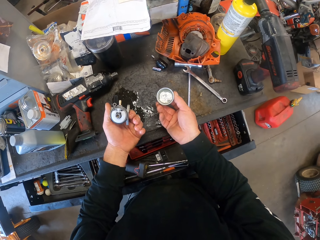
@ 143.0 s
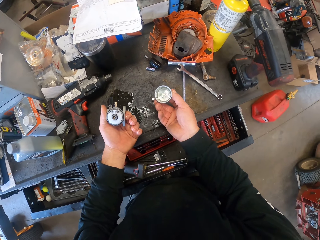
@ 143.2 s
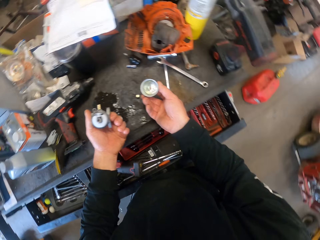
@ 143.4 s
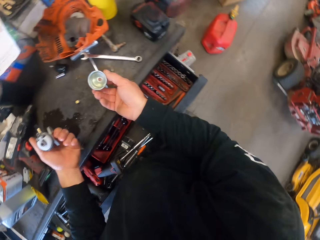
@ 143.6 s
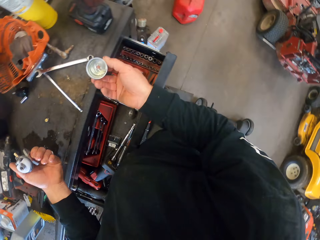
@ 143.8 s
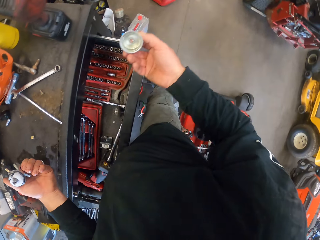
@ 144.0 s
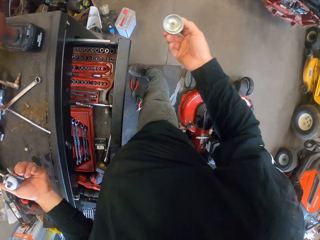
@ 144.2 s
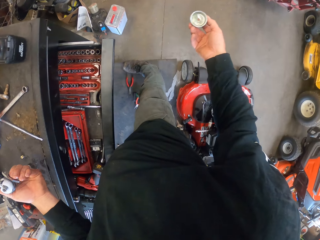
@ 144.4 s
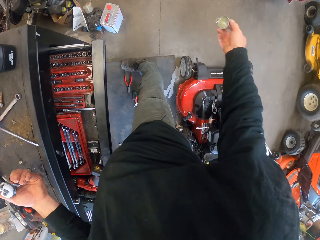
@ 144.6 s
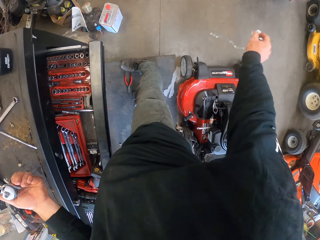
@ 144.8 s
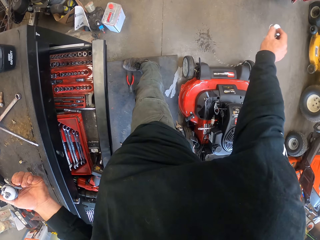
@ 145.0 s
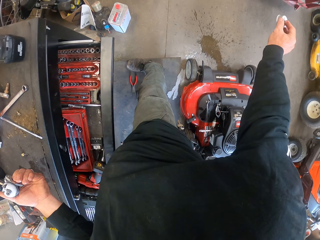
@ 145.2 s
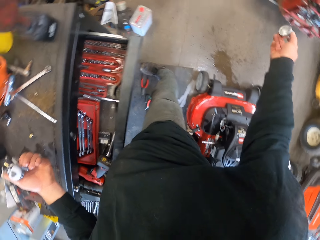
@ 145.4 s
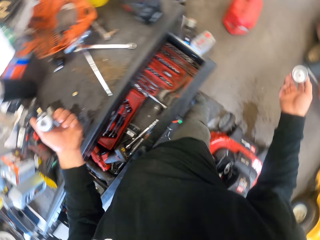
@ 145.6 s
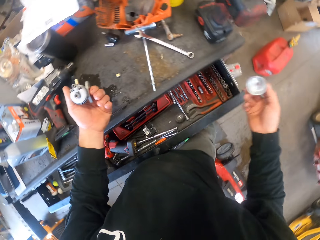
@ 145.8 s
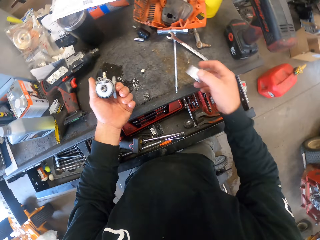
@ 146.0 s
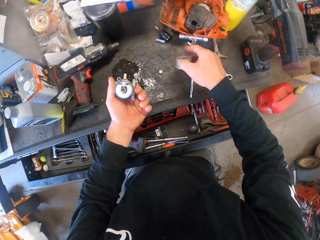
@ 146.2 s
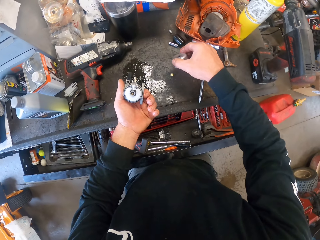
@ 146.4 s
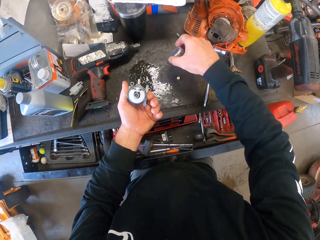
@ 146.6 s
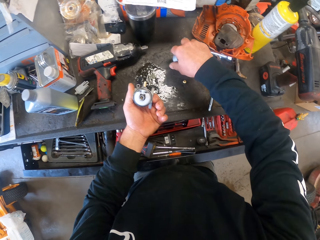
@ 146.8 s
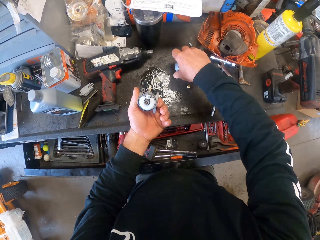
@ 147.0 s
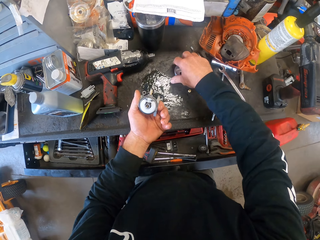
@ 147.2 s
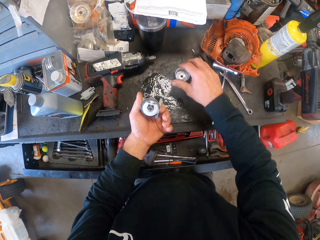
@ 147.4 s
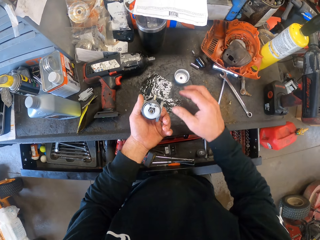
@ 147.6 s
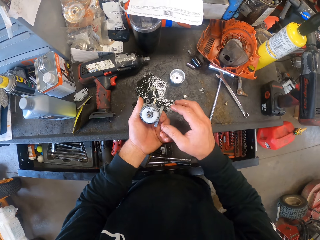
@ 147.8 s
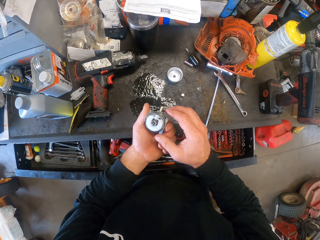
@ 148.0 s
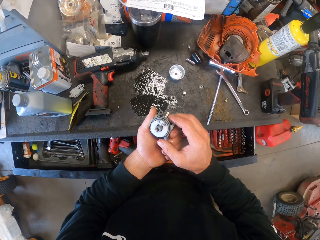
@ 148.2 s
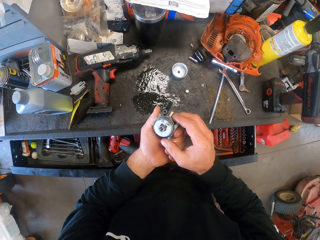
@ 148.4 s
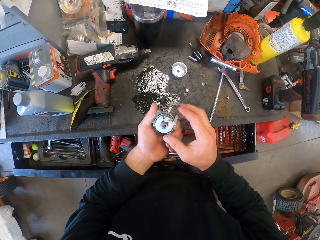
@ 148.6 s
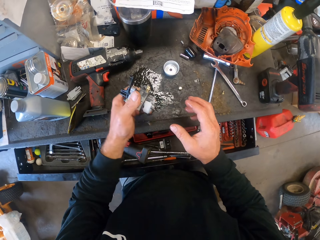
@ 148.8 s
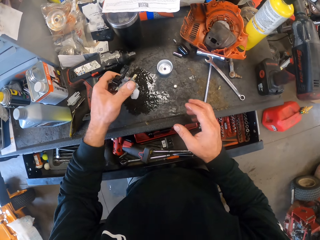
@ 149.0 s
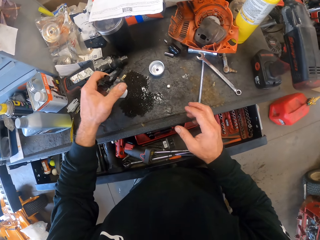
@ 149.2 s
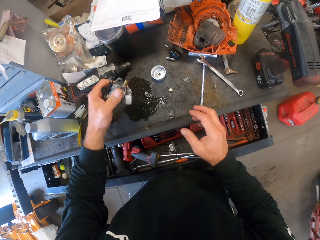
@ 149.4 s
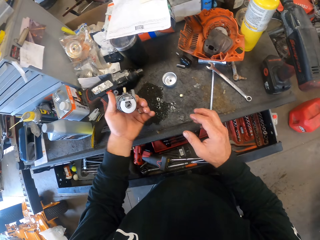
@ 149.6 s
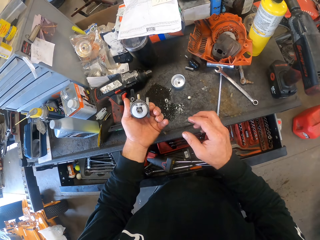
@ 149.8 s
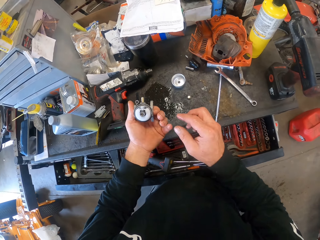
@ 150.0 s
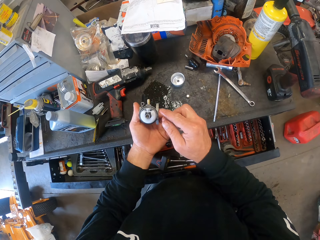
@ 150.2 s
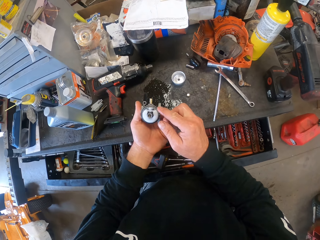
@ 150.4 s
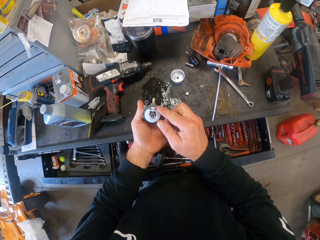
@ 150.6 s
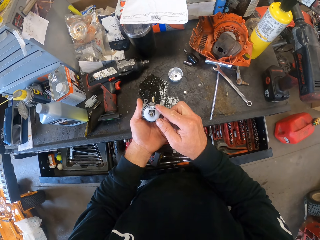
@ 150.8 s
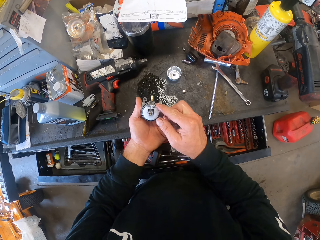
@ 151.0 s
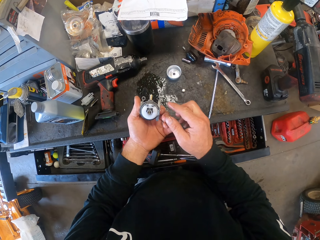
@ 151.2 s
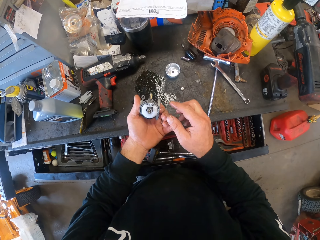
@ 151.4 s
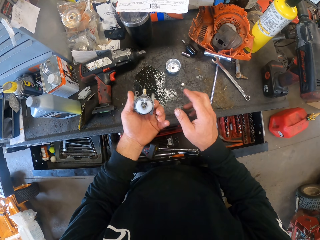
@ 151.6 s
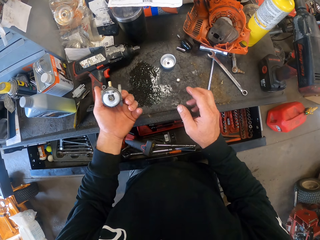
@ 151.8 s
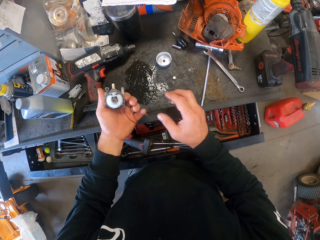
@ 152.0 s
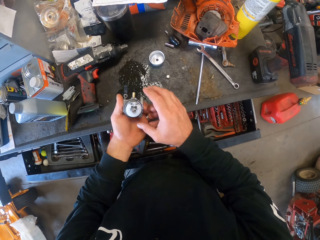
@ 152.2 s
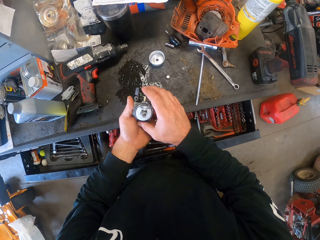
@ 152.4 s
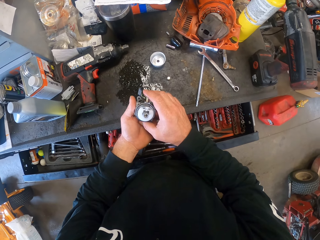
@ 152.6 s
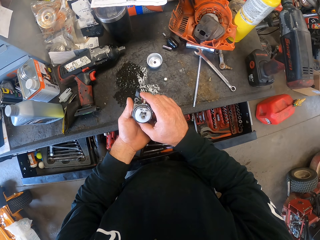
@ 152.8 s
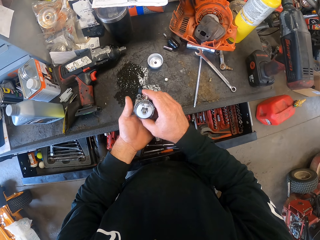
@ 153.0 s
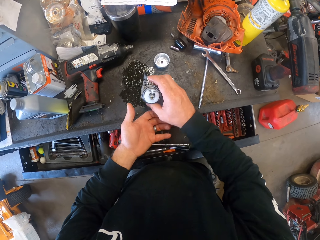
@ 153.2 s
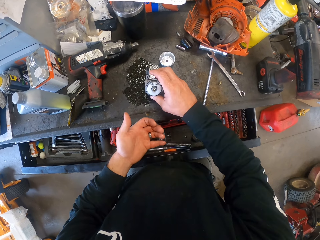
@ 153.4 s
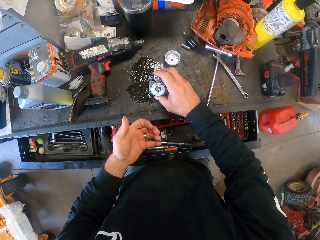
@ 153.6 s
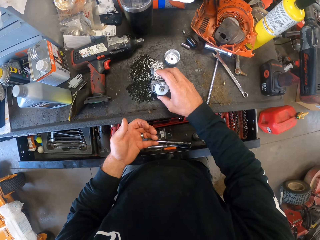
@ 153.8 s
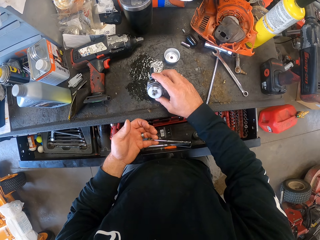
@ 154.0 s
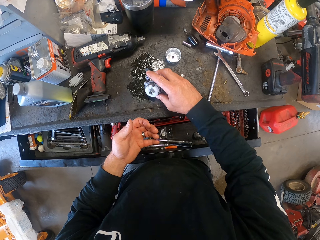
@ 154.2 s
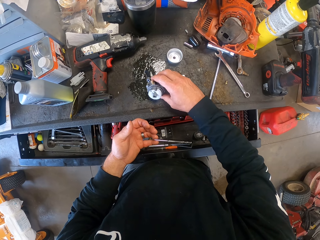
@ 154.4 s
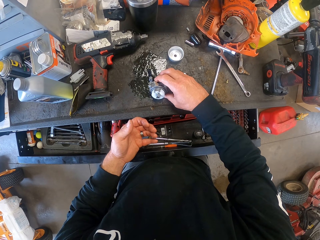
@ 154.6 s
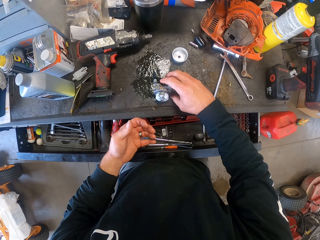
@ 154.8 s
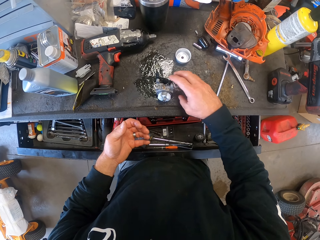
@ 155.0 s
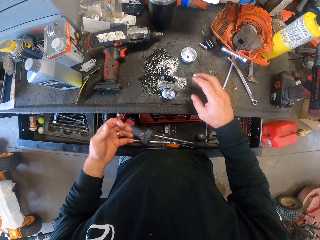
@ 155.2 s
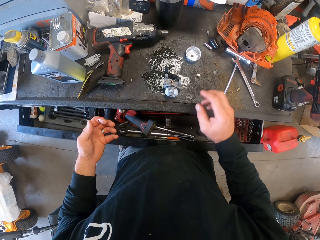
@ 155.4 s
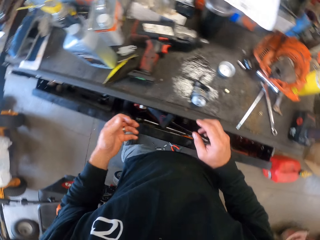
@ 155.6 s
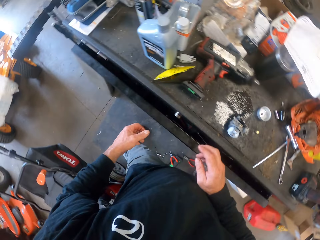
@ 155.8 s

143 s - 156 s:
The camera wearer looks at something. He pours the oil or water in the part of the mower on the floor. He places the part of the mower in his right hand on the drawer or on top of the tool cabinet shelf. He looks at something. He moves the part of the mower in his left hand, touches the part of the mower in his left hand with his right hand and moves the part of the mower in his hands. He places the part of the mower in his right hand on the drawer or on top of the tool cabinet shelf again.

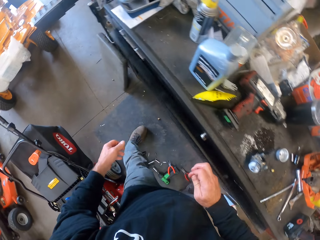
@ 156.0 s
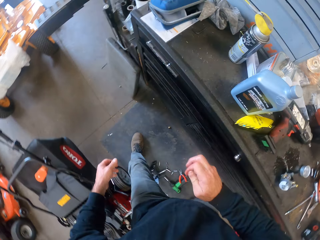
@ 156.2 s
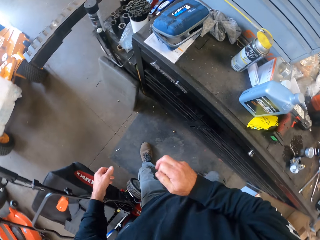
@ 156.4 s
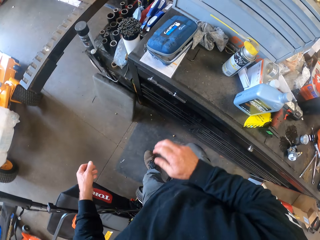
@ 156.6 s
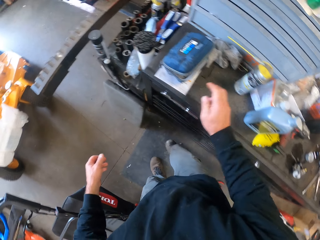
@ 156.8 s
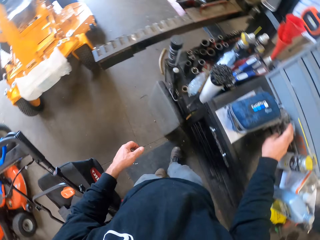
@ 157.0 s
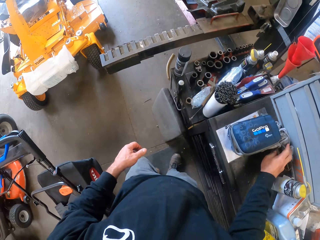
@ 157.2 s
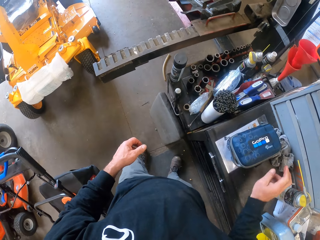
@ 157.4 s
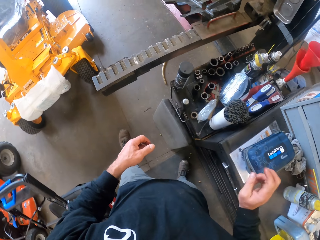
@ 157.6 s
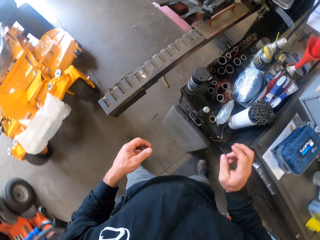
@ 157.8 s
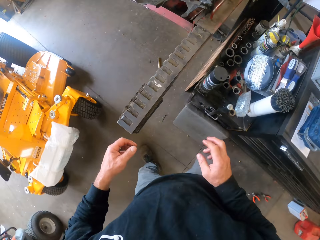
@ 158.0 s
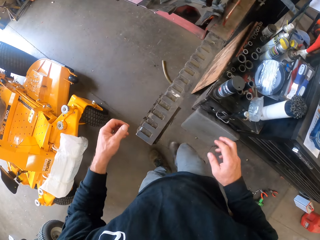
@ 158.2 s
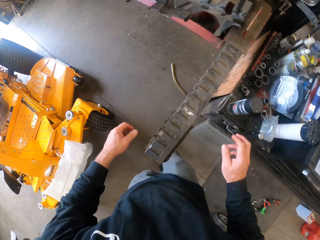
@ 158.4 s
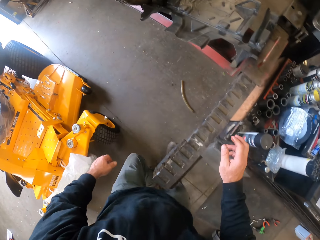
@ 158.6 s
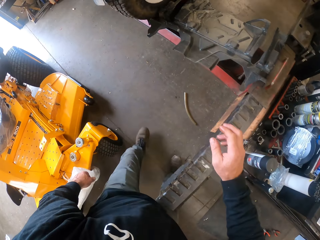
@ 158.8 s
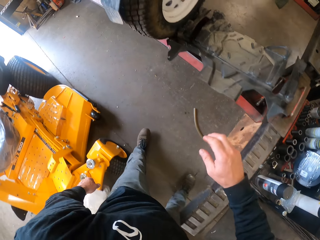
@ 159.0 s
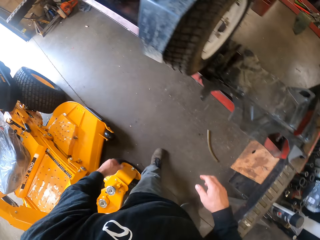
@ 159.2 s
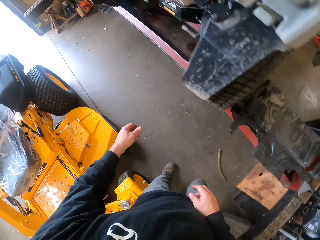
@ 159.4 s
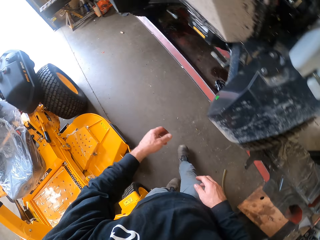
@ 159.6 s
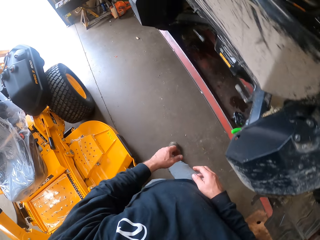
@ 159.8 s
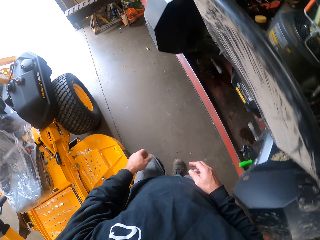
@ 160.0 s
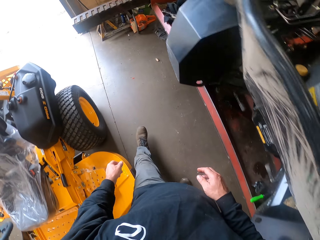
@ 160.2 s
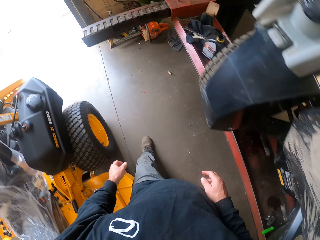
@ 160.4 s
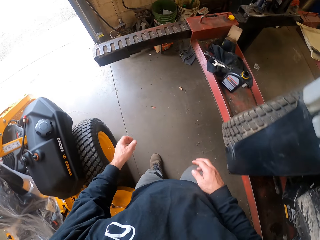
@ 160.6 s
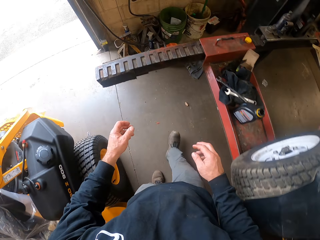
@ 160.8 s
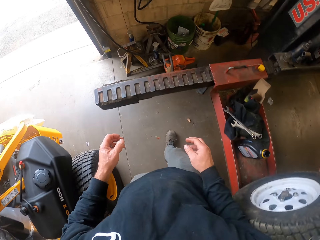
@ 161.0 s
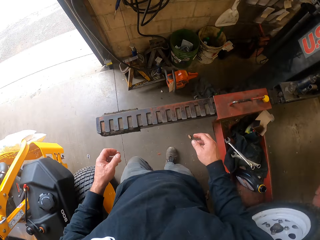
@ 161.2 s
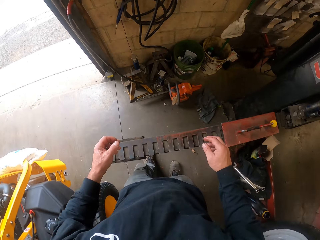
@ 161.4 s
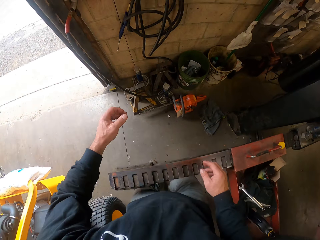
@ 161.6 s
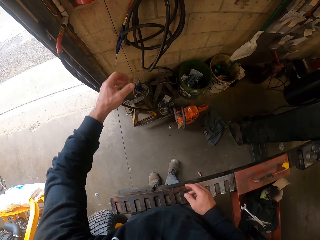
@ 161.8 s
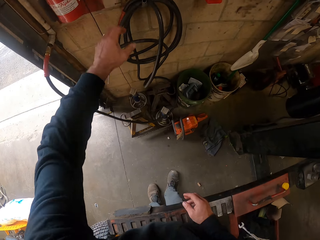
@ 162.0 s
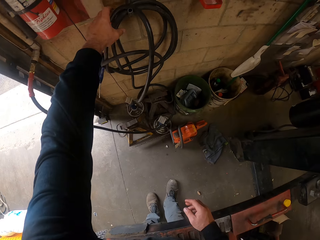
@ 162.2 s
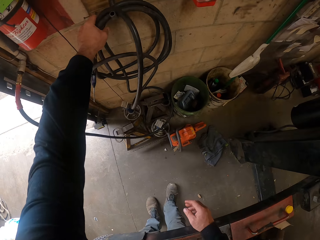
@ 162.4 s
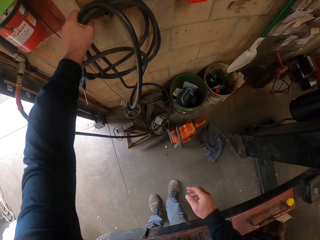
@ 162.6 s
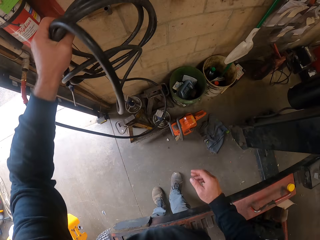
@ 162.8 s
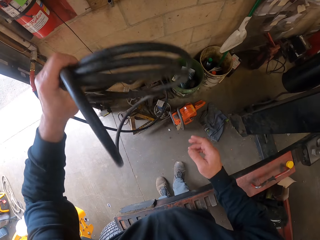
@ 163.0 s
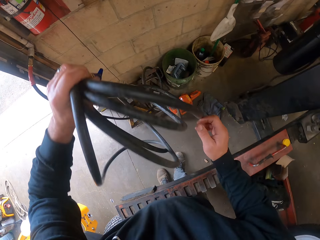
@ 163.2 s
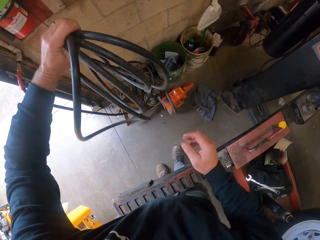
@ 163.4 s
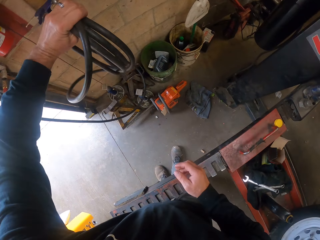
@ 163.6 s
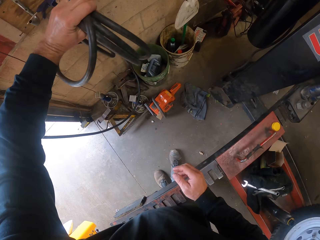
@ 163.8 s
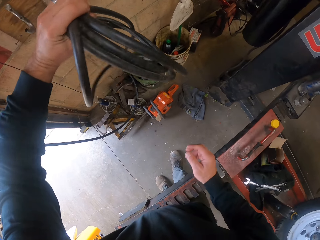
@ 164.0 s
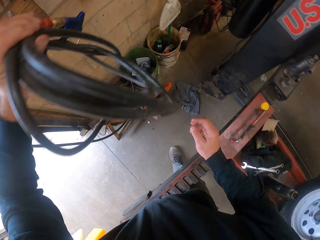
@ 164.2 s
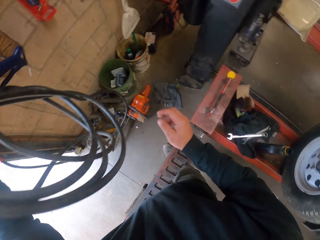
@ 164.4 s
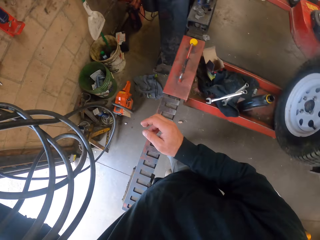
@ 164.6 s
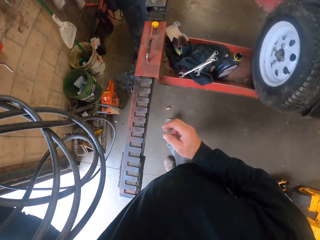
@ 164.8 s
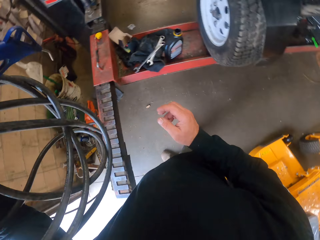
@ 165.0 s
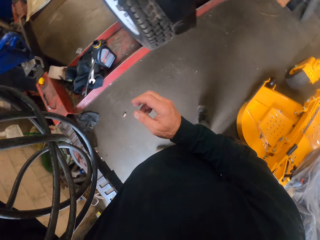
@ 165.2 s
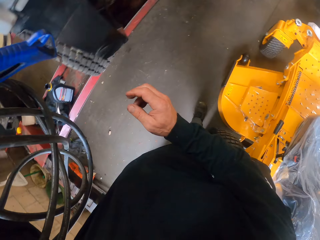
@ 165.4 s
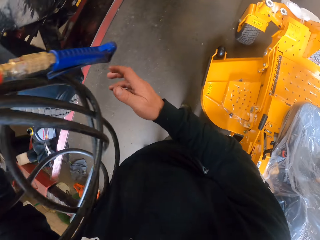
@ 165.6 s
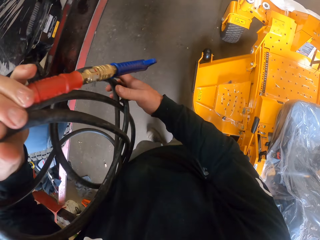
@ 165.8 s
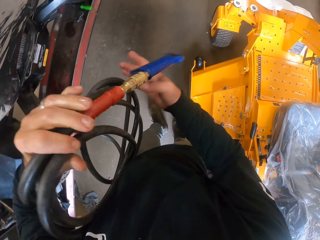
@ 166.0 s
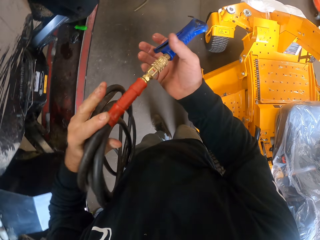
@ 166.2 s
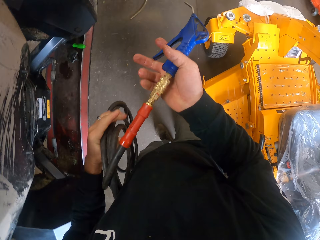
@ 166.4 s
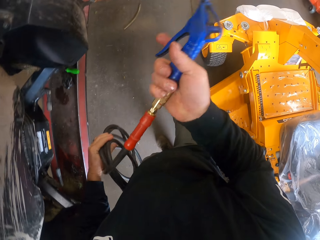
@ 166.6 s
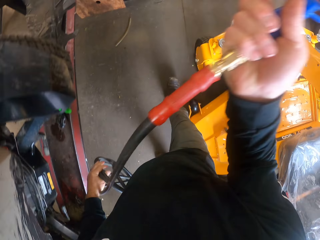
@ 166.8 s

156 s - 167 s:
The camera wearer closes the drawer with his right leg. He walks across the workshop. He touches a napkin on the drawer with his right hand. He walks across the workshop again and moves to a part of the workshop. He picks up a hose by a wall with his left hand. He holds a trigger gun with his right hand.
